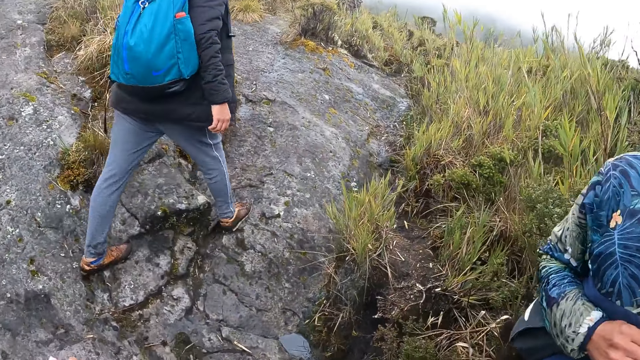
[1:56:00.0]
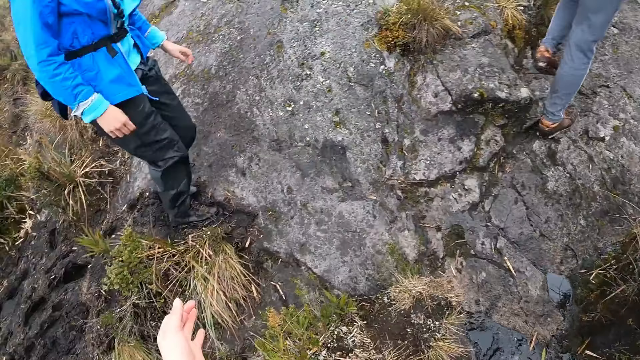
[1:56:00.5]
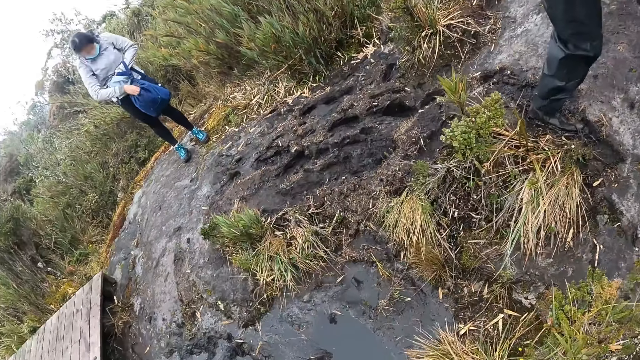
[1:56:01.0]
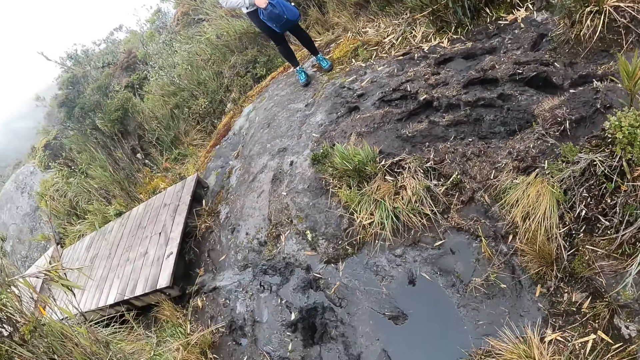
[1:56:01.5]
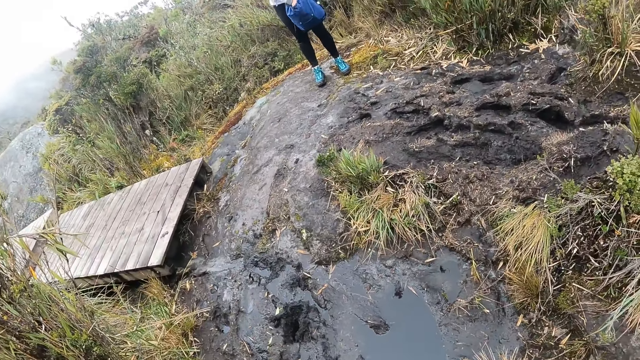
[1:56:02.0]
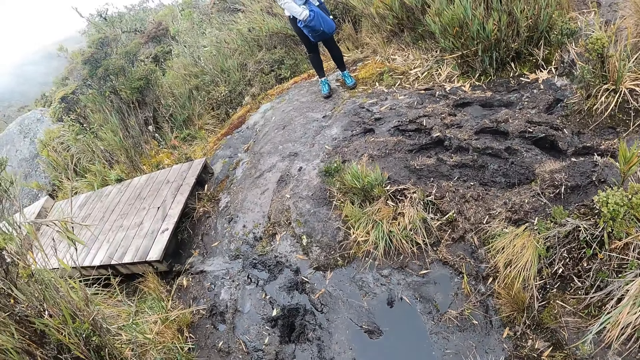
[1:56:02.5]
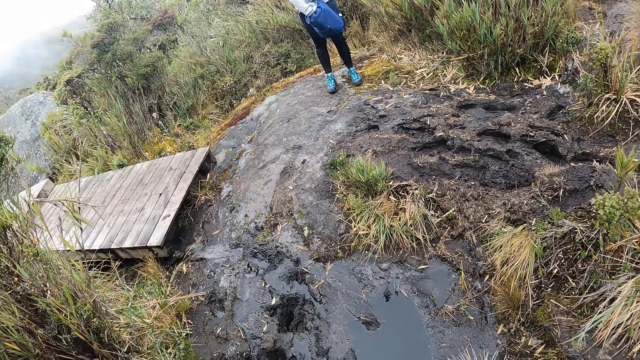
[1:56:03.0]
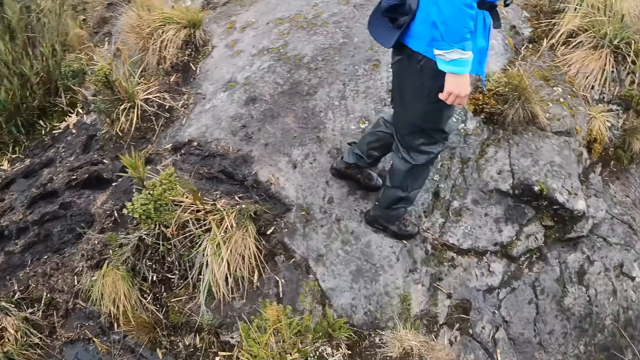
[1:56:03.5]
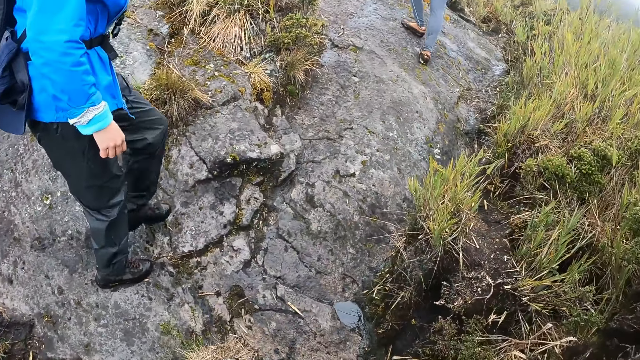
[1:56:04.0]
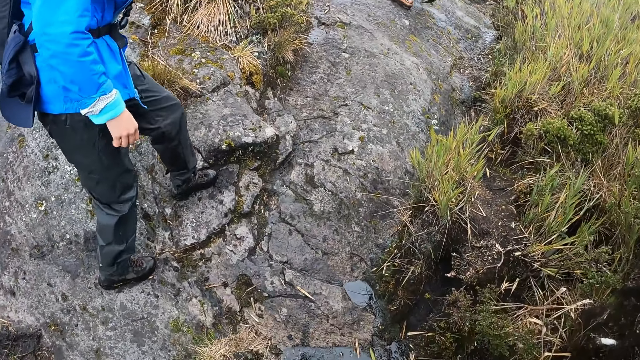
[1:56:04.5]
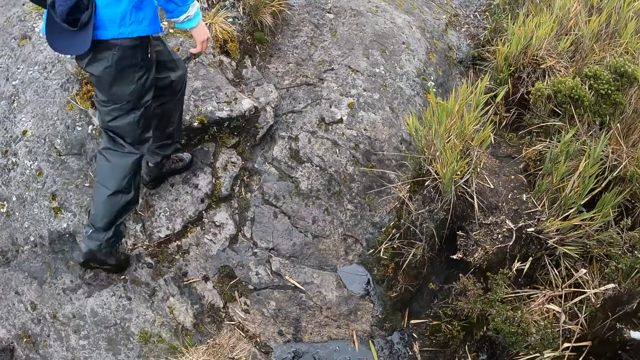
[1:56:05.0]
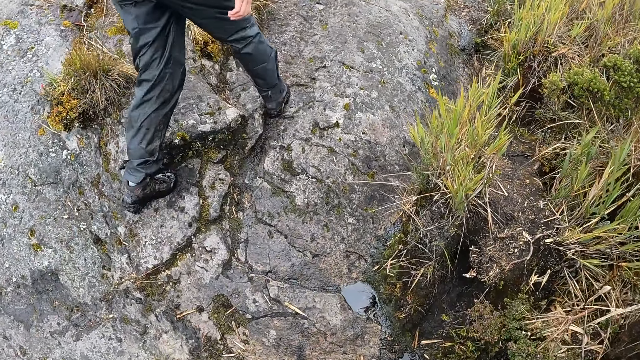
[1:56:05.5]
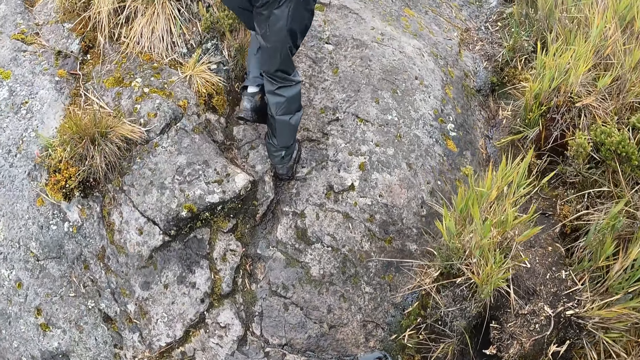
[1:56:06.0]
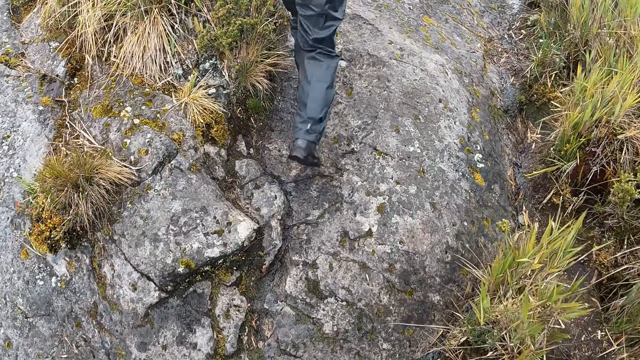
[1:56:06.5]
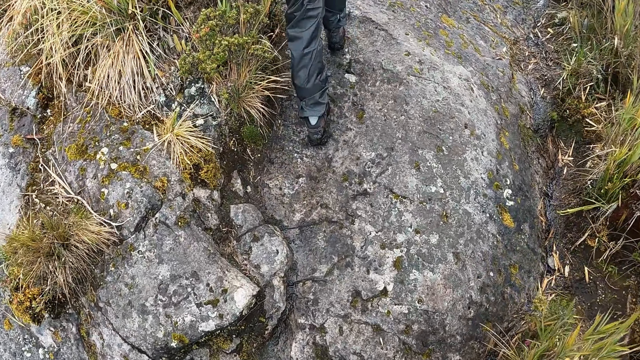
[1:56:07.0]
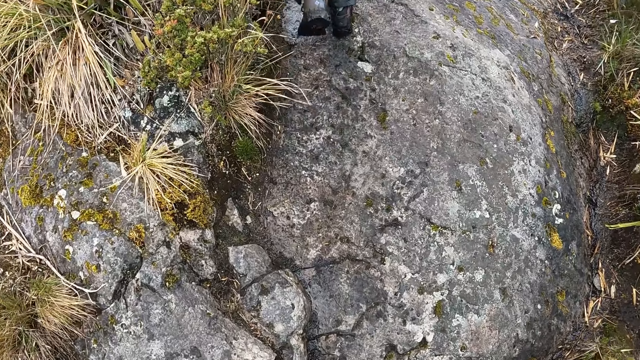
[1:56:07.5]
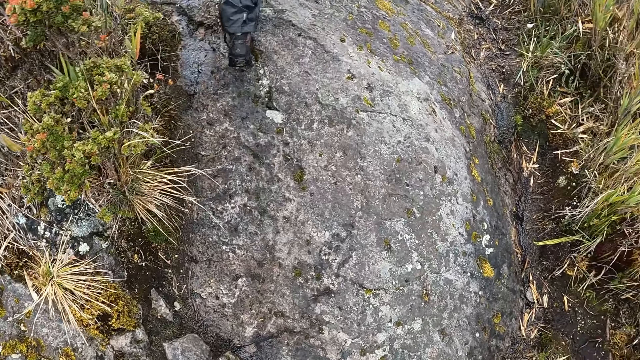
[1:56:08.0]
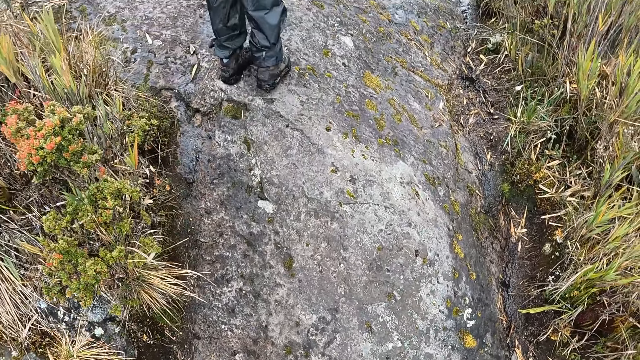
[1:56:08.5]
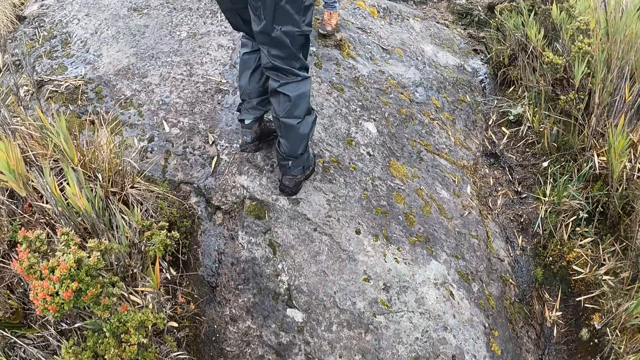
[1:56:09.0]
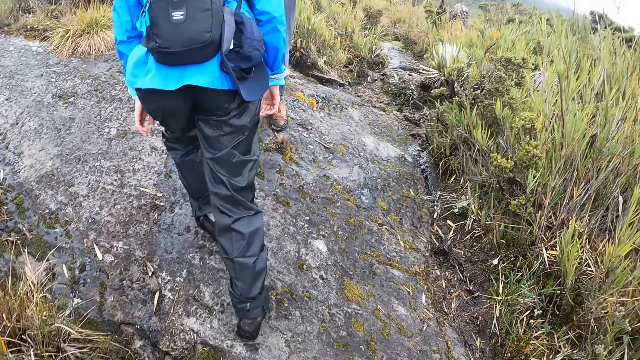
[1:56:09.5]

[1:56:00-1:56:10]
A lady searches a bag. Another lady walks around. The camera wearer walks around.

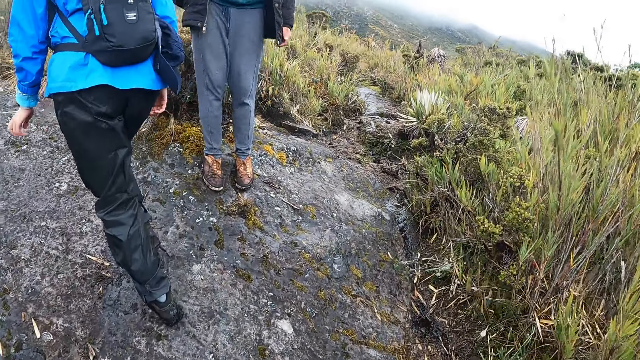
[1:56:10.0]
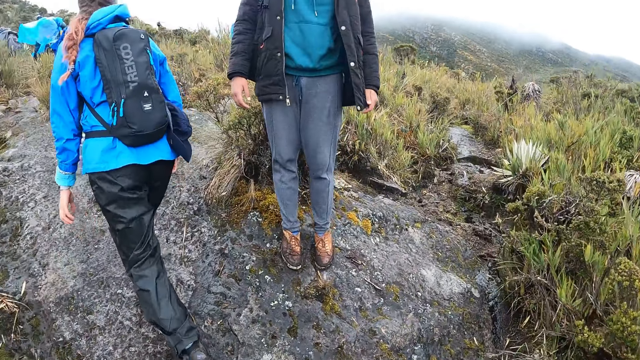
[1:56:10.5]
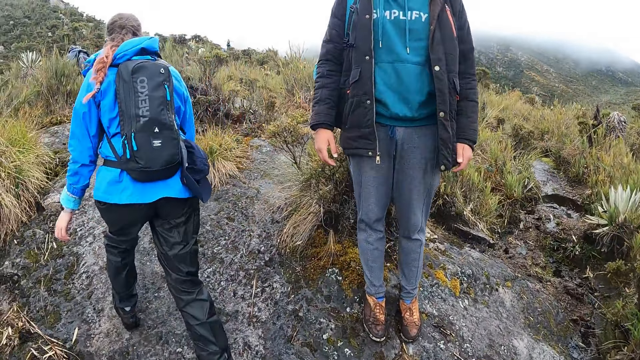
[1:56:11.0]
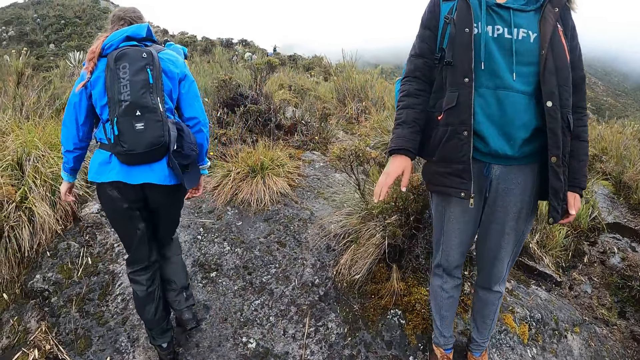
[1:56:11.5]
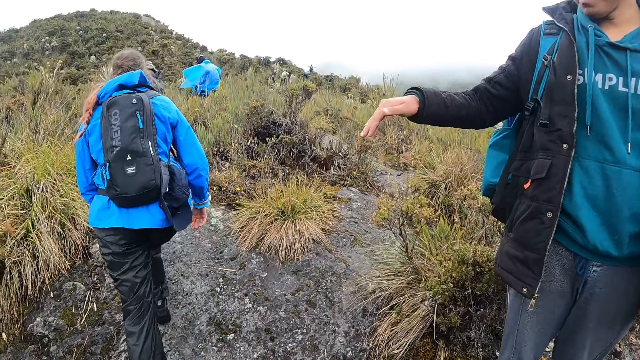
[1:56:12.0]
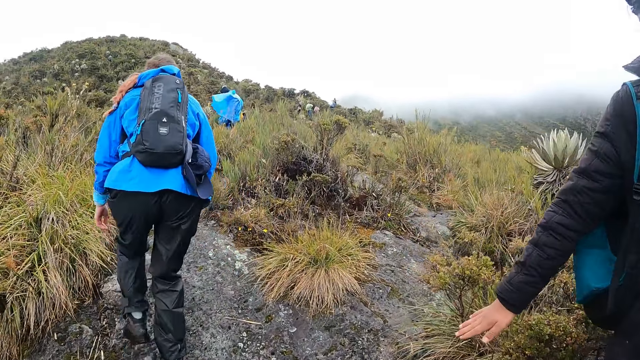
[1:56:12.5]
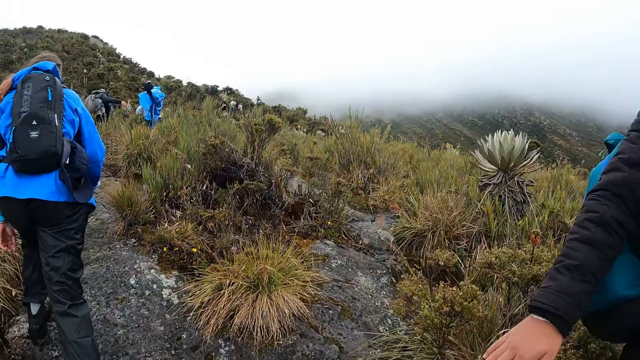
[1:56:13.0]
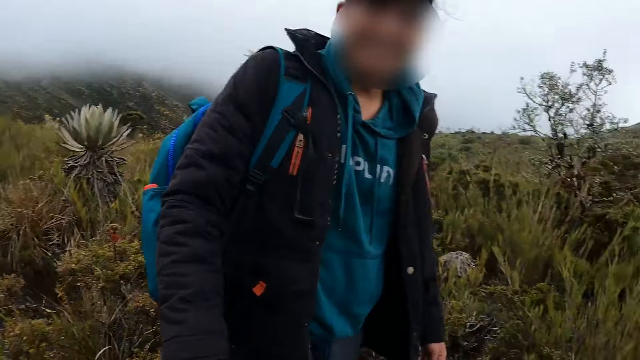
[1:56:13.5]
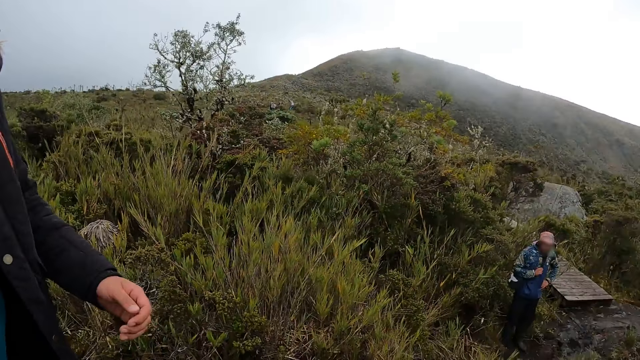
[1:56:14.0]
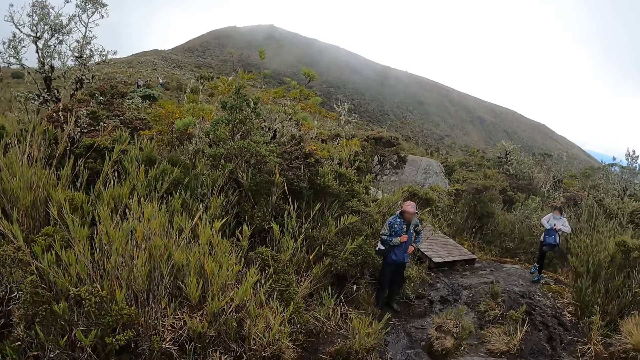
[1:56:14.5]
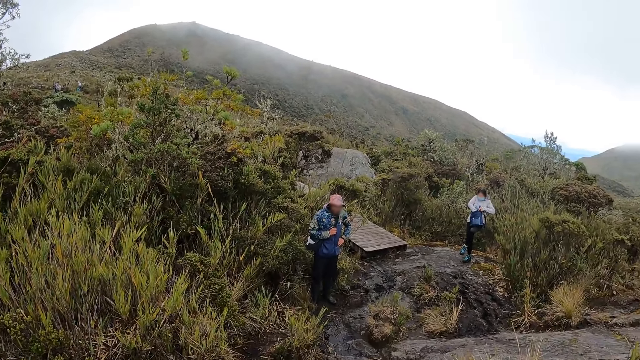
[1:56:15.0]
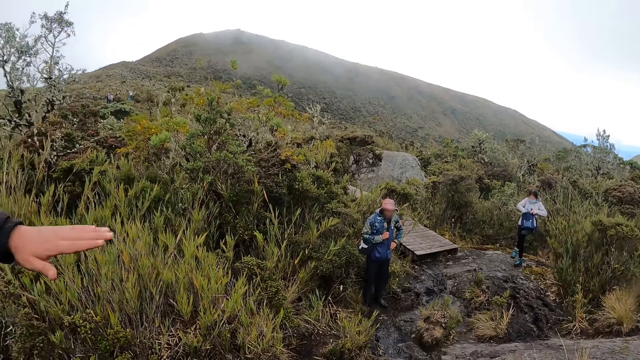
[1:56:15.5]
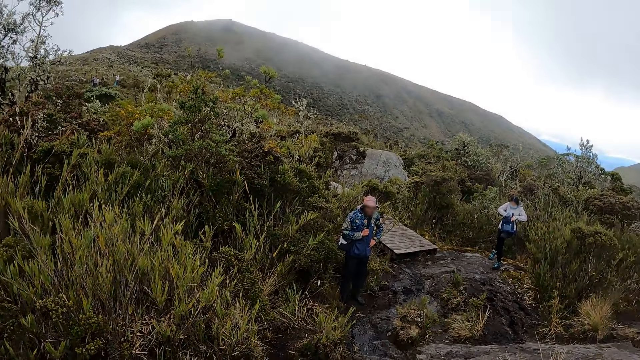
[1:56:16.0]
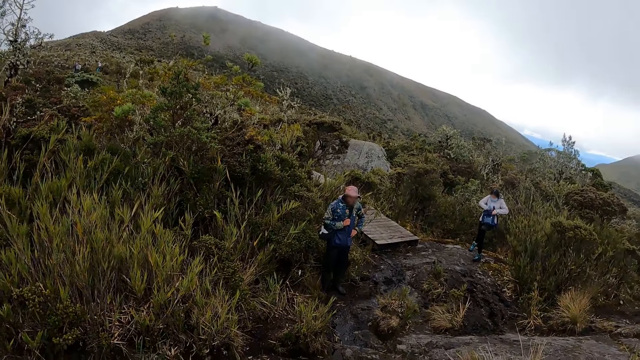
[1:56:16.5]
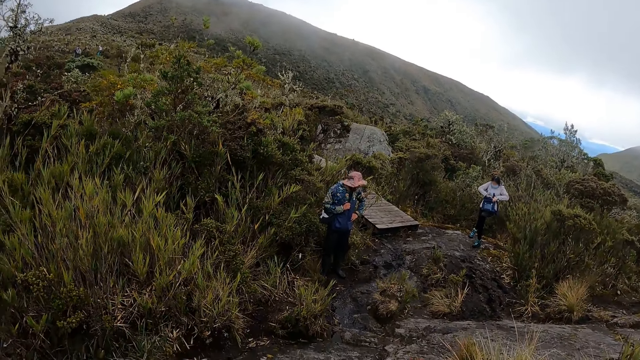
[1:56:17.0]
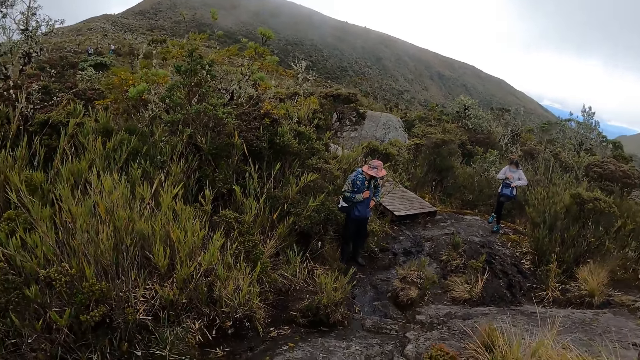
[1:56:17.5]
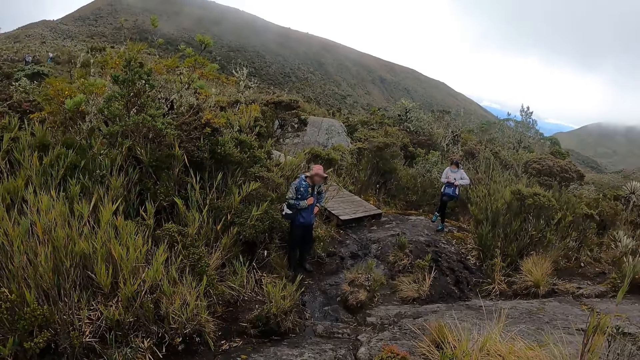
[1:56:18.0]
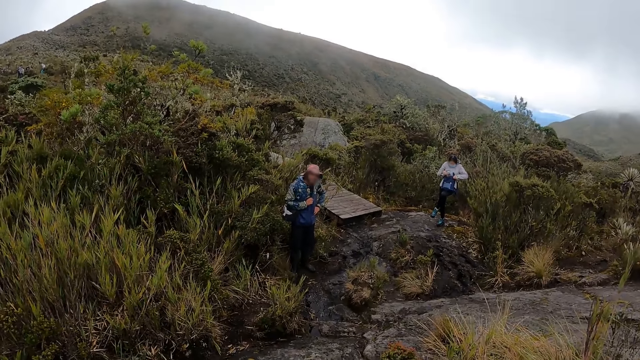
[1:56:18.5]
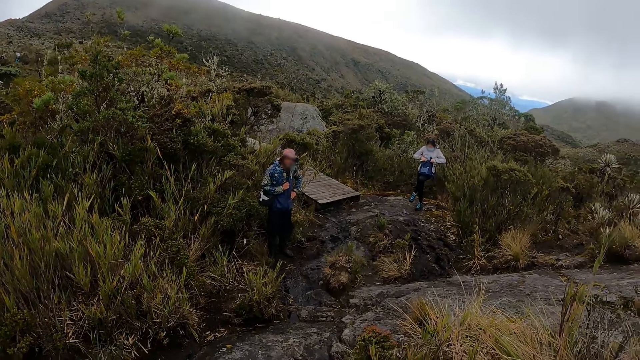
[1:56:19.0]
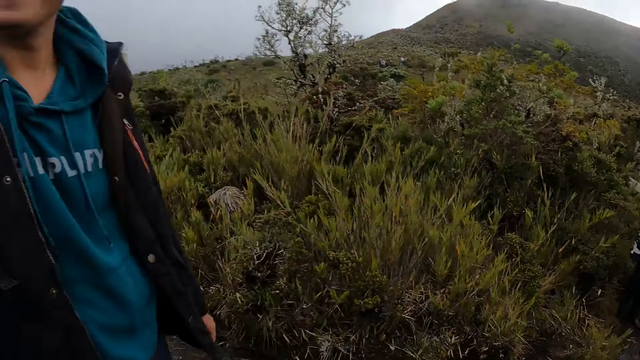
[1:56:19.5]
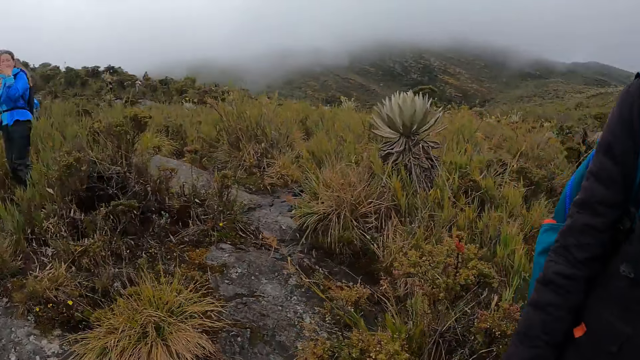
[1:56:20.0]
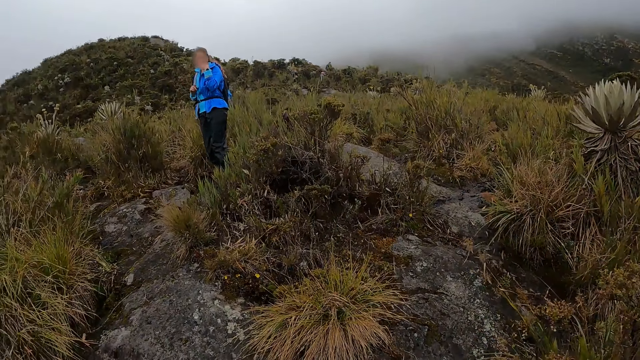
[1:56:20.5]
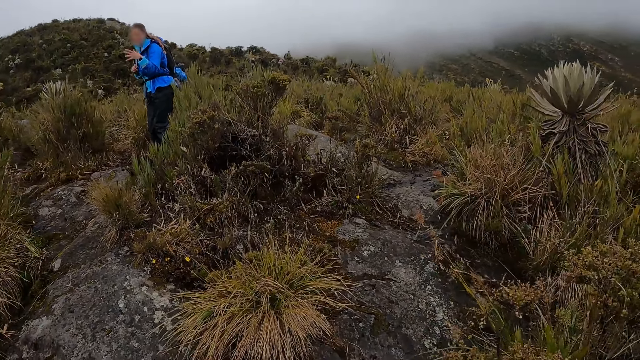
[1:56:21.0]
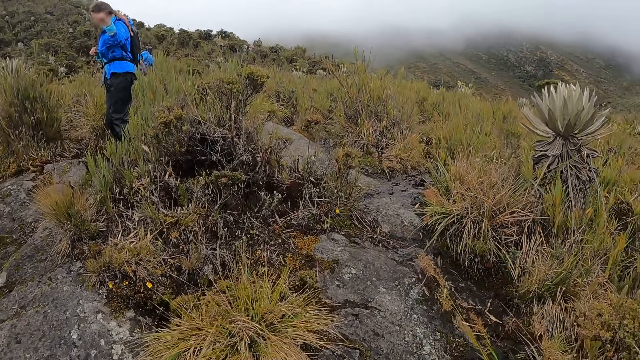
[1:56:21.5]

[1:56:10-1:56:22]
A man interacts with the camera wearer. The man sways his hand. The camera wearer looks around.
